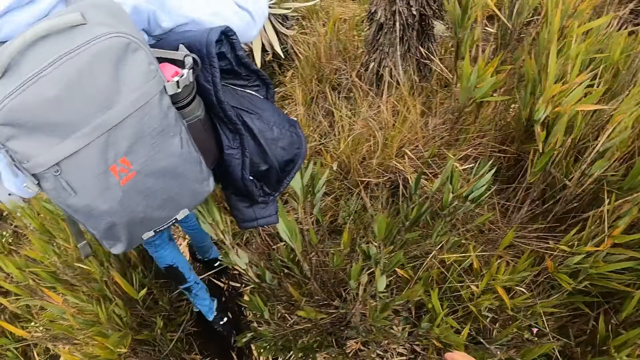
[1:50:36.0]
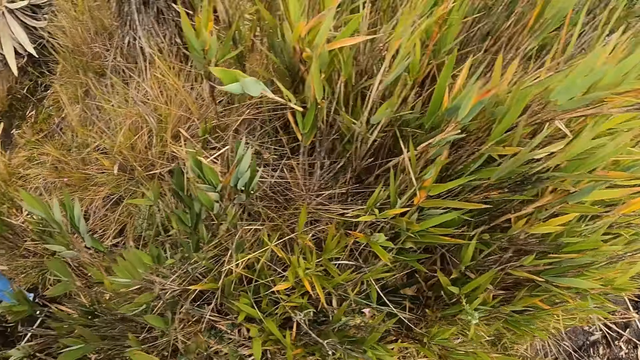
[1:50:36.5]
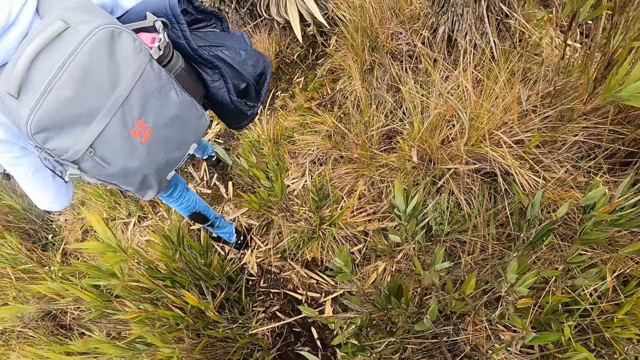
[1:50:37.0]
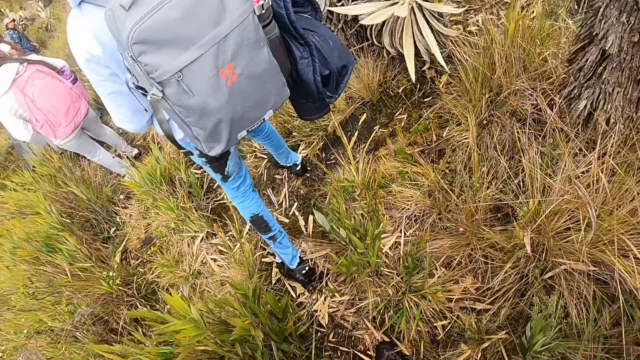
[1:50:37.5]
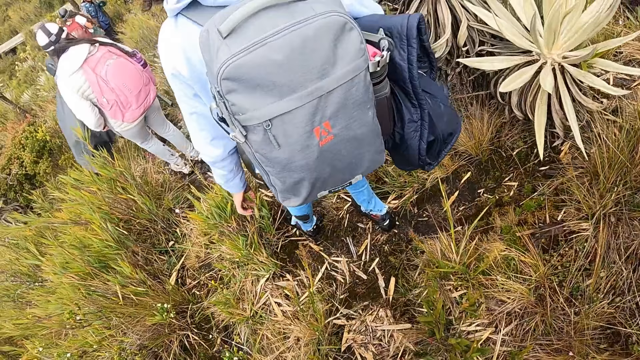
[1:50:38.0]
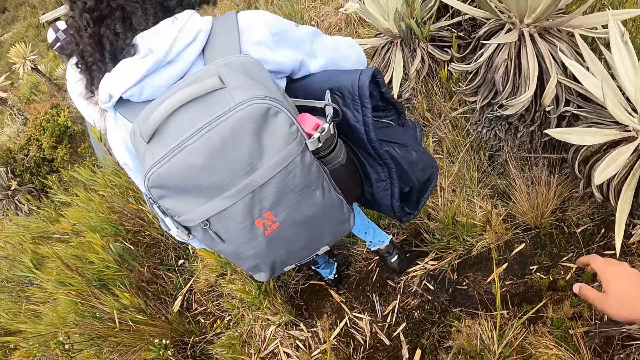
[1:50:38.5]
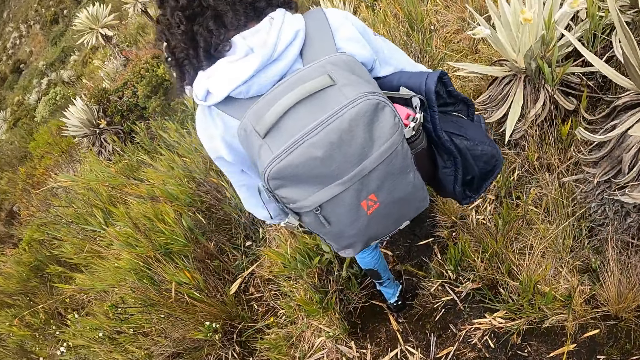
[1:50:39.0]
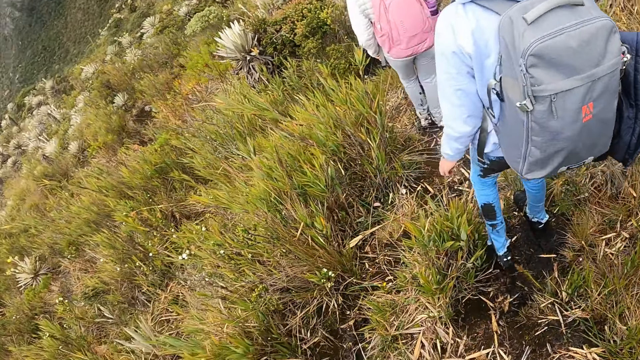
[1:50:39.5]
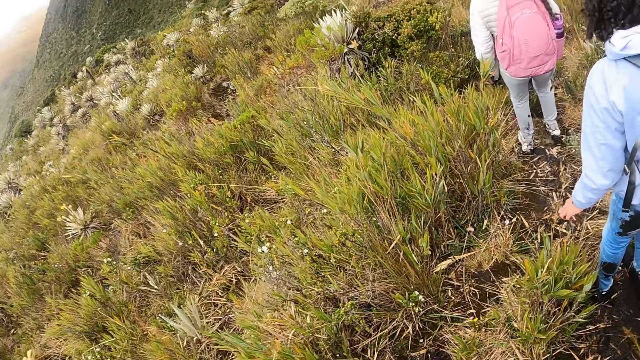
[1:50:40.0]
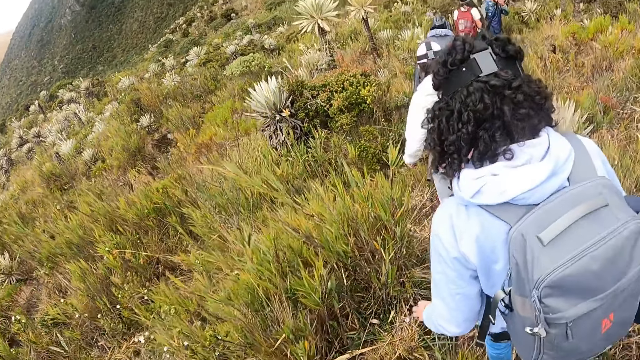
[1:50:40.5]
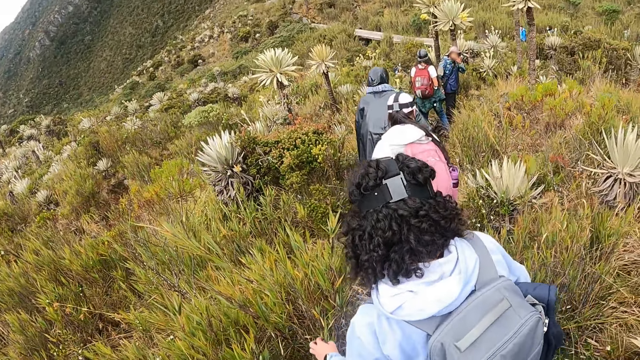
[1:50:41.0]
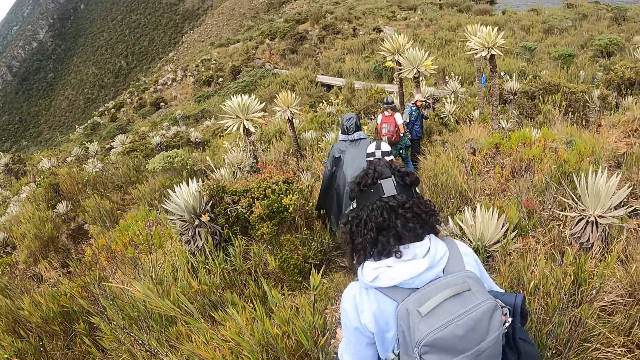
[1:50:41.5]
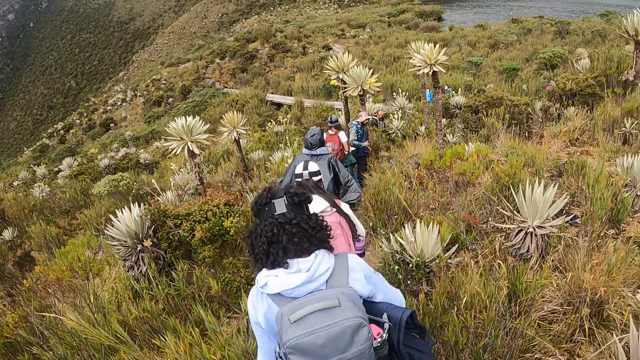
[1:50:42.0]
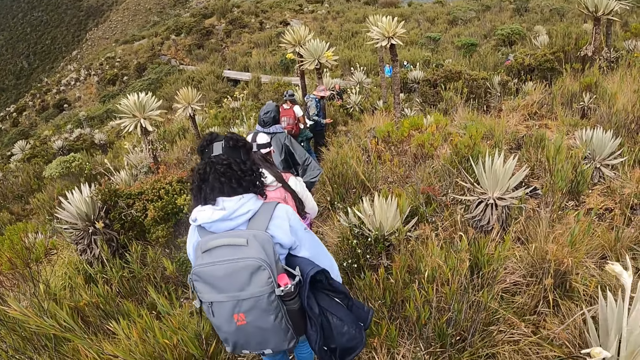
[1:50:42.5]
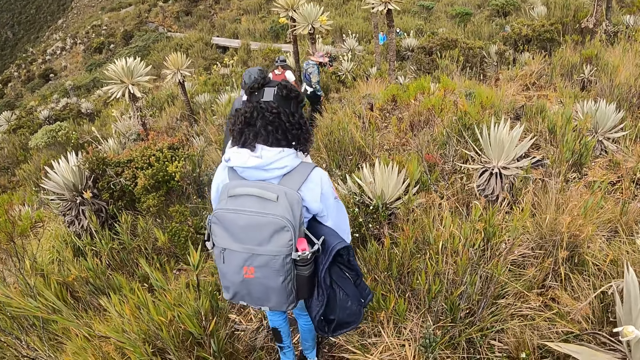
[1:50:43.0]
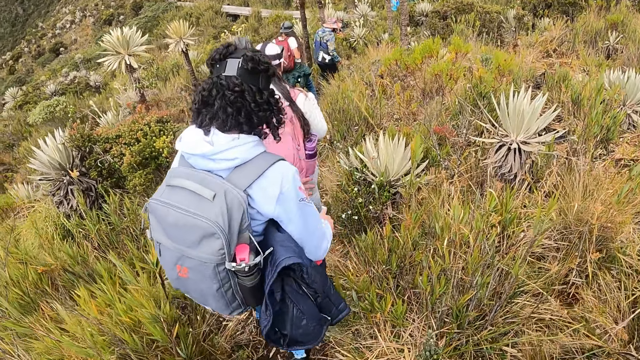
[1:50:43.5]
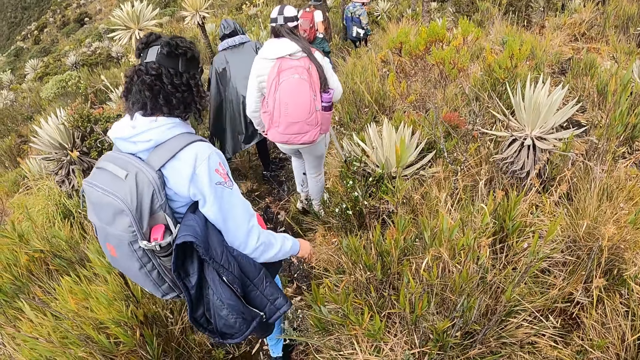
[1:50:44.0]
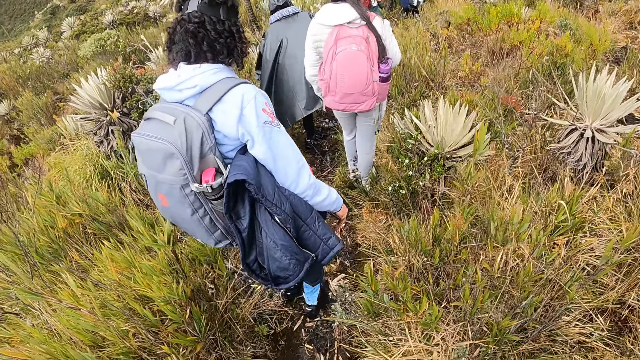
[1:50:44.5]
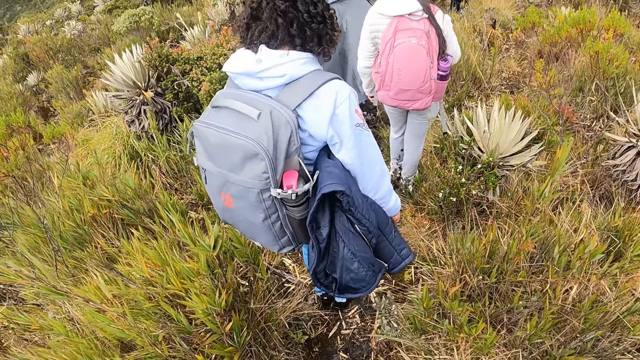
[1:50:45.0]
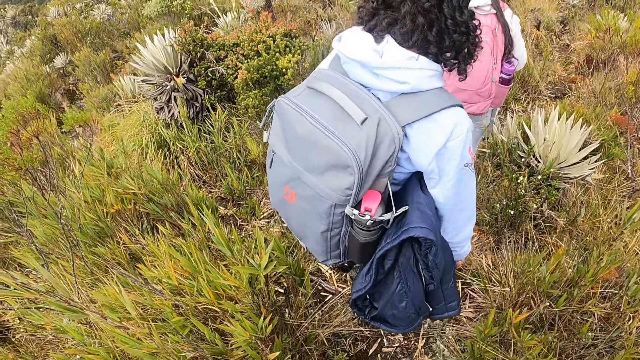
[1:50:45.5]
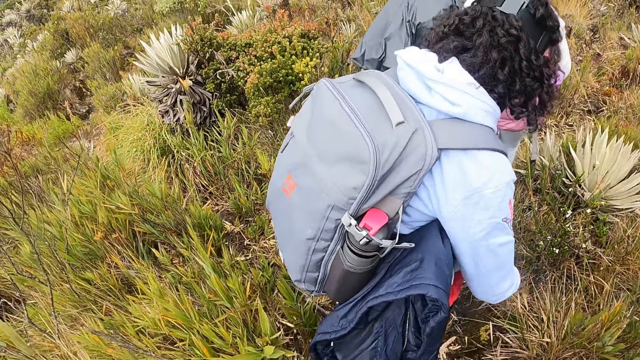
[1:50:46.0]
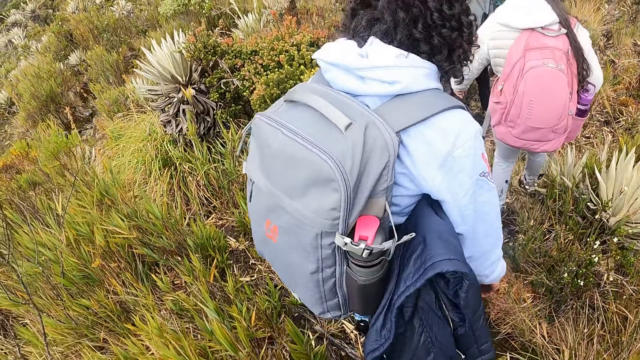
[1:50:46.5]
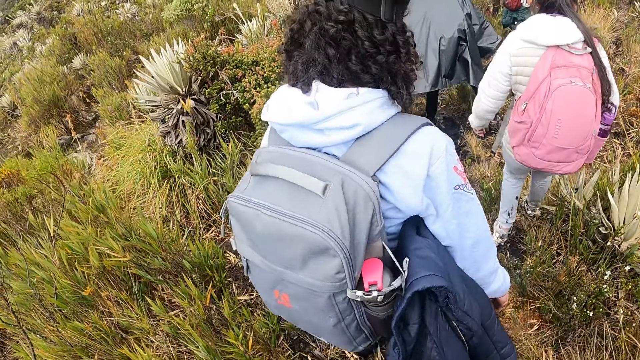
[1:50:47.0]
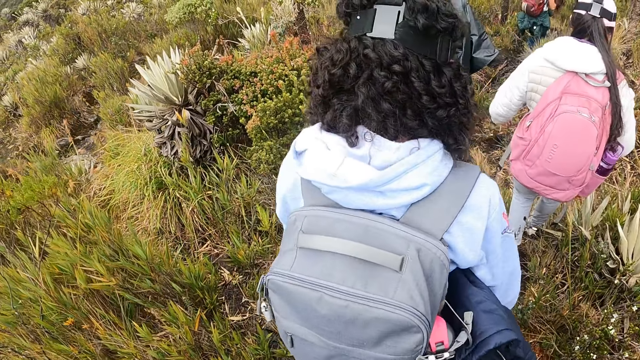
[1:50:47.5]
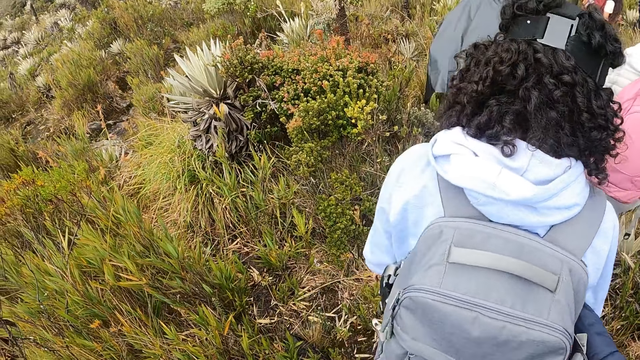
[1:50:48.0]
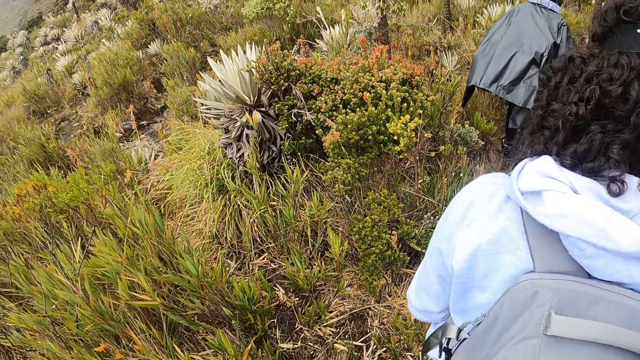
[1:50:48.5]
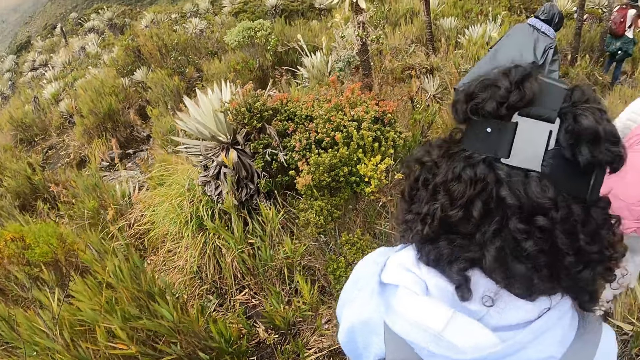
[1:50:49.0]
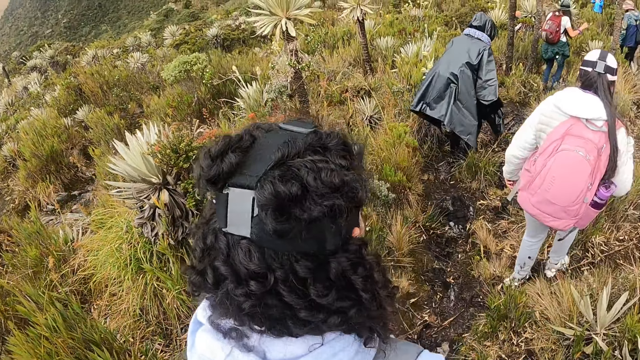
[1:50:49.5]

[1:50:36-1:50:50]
The camera wearer looks around. They walk down the hill.

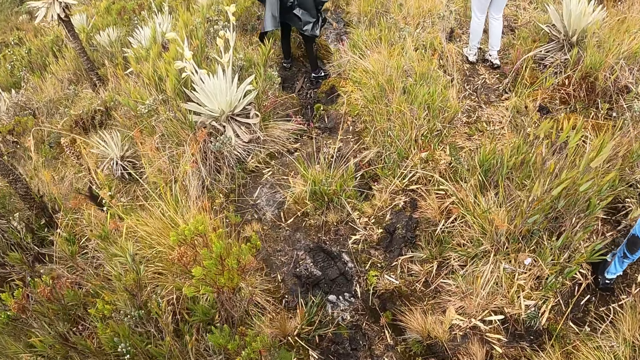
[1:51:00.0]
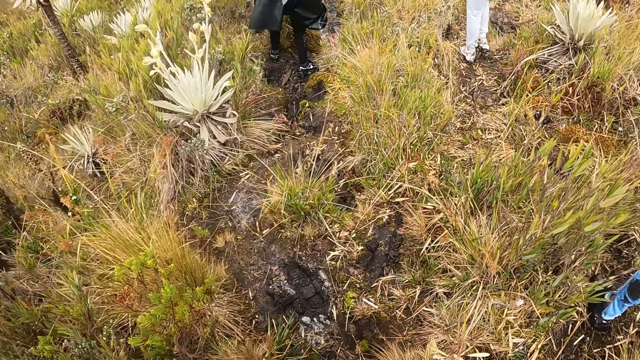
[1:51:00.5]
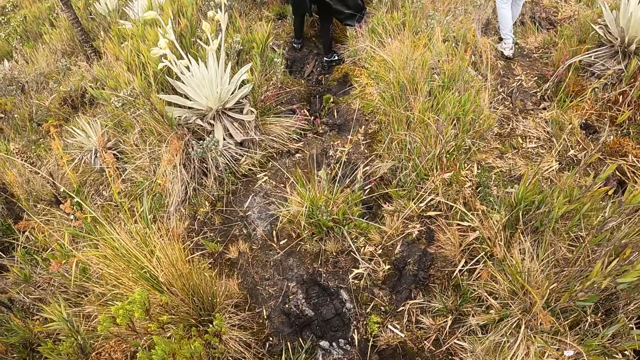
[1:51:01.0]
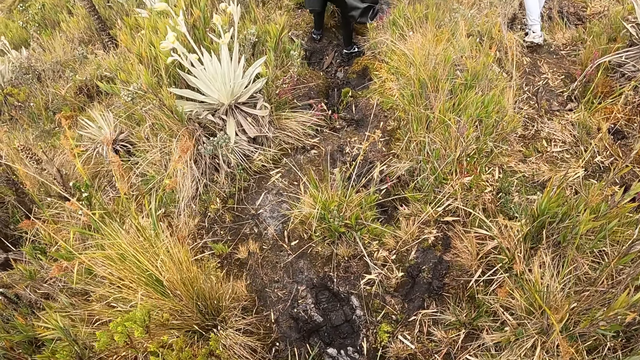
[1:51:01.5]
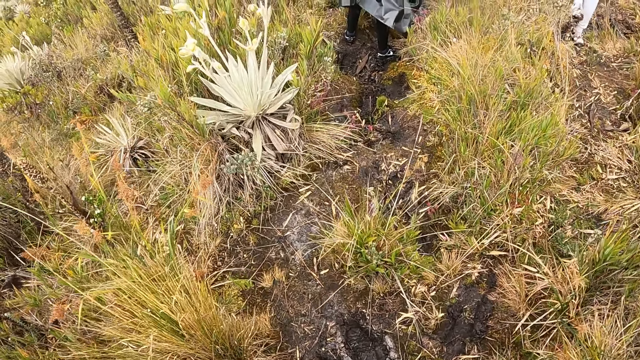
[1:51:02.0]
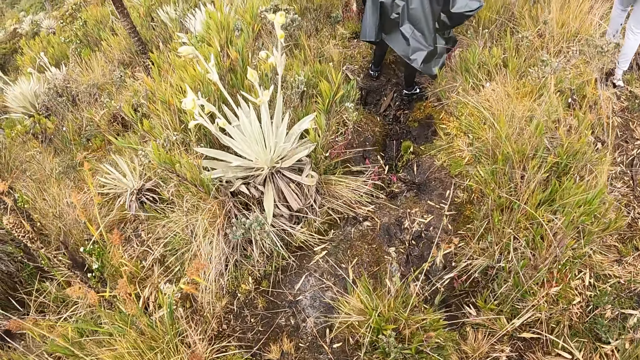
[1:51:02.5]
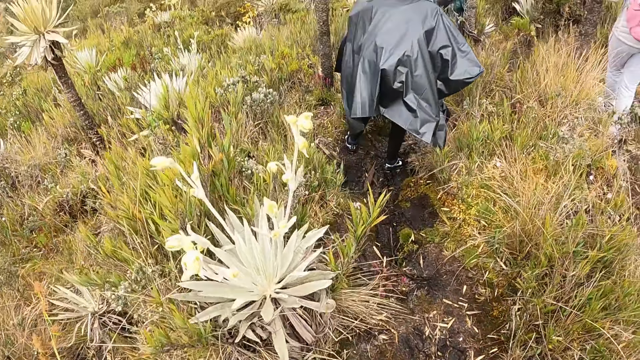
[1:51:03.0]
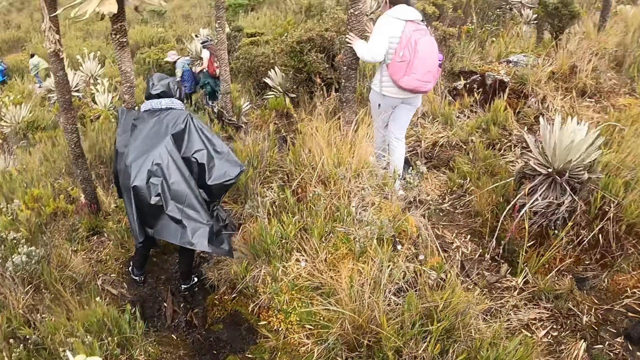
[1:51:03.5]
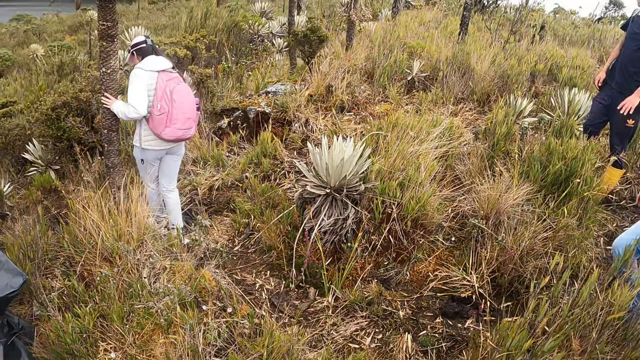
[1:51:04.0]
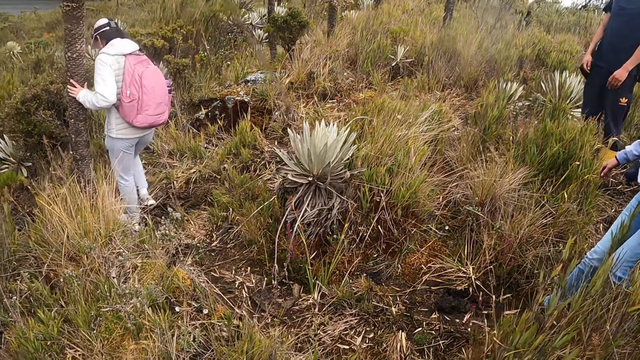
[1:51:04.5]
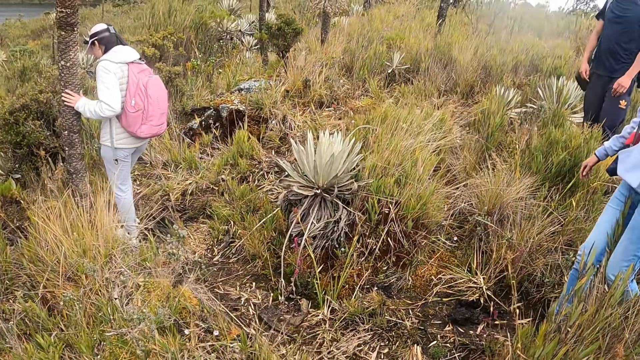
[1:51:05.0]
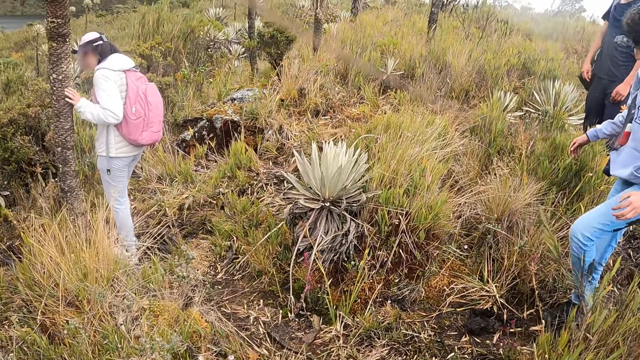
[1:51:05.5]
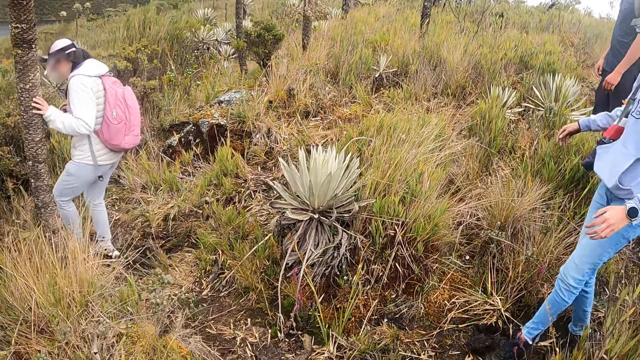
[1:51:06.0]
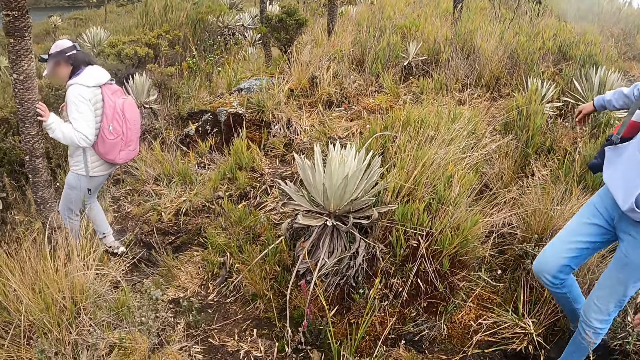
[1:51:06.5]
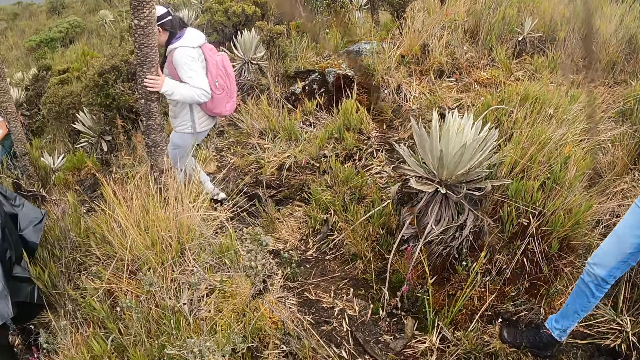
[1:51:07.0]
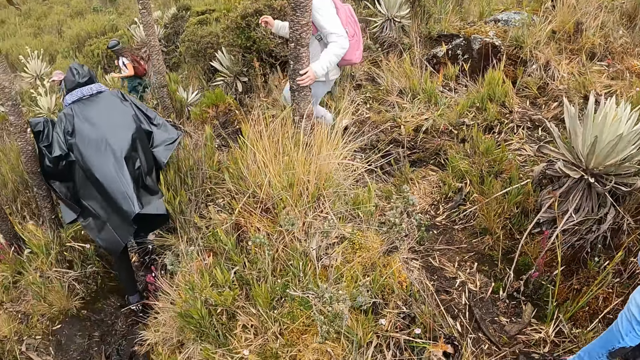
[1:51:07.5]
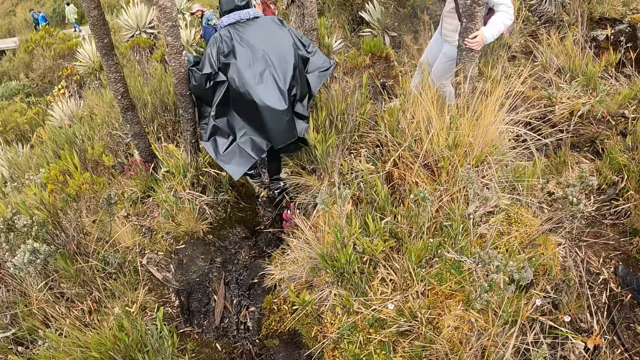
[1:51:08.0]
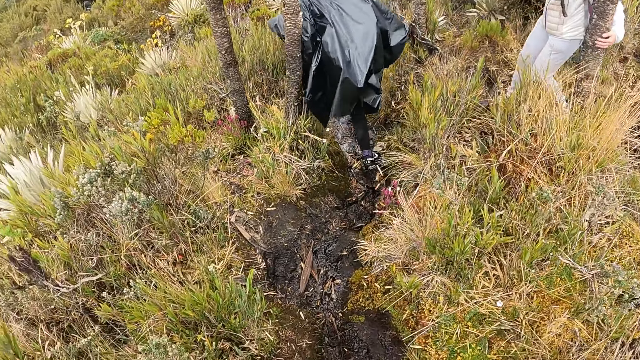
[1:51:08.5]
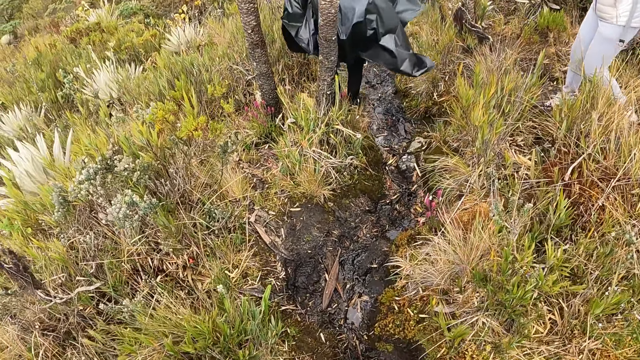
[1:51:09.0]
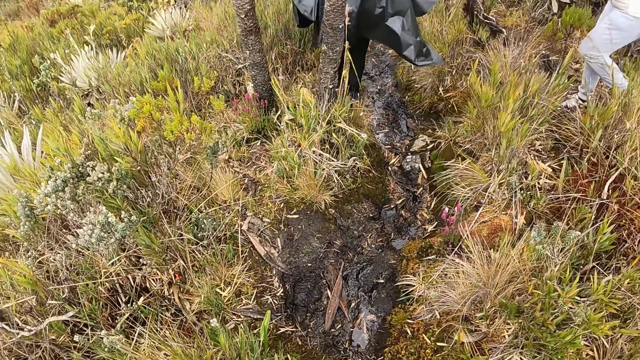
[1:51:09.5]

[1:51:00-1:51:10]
The camera wearer looks around. A person is down the hill.
